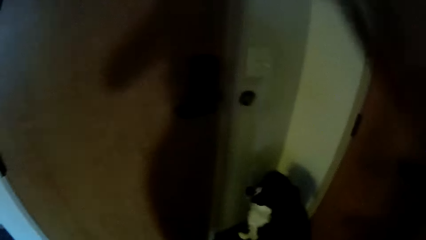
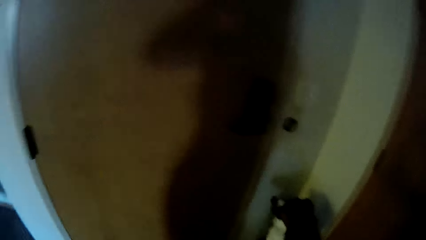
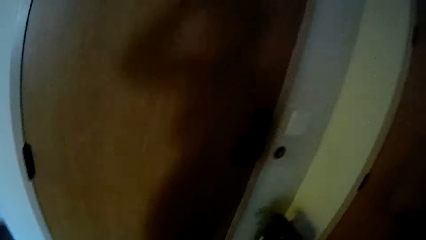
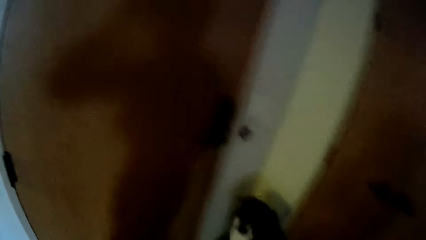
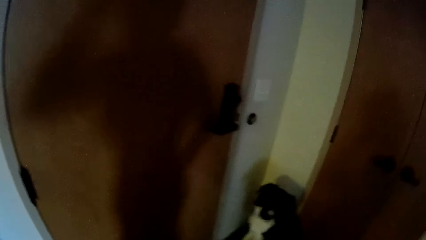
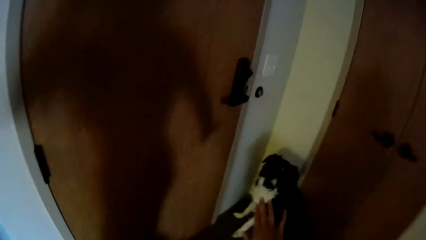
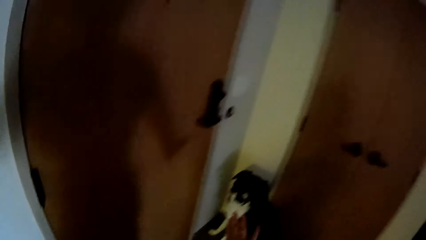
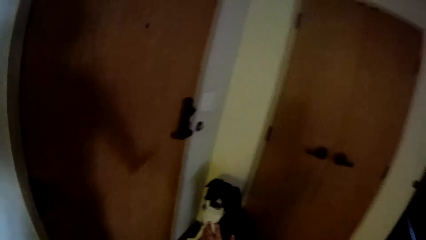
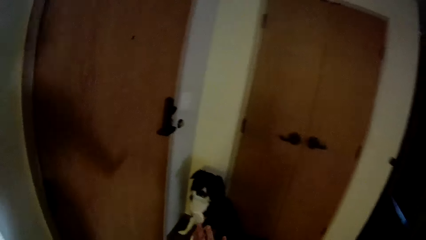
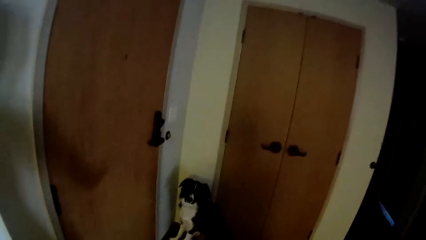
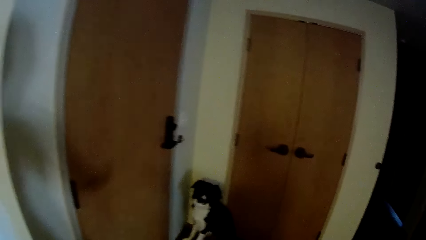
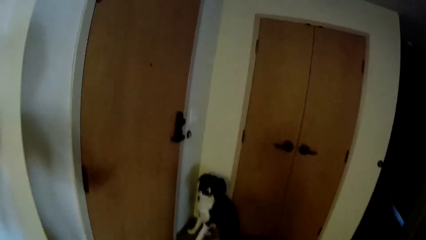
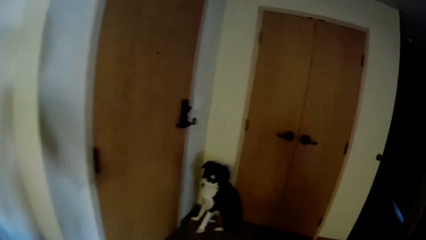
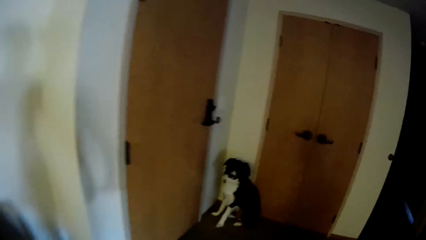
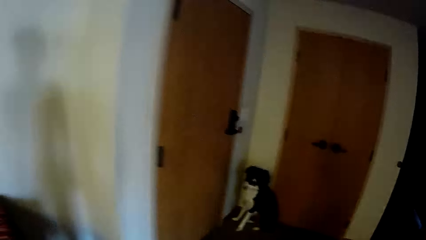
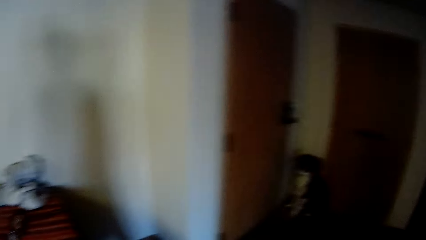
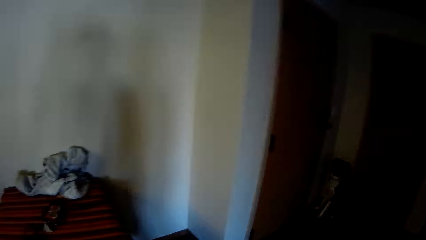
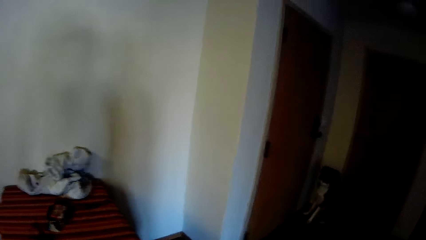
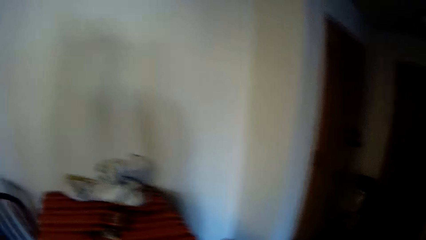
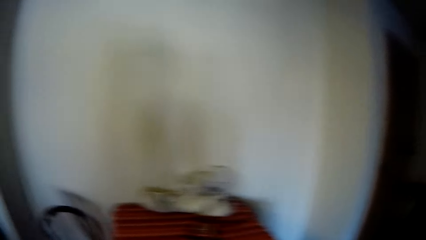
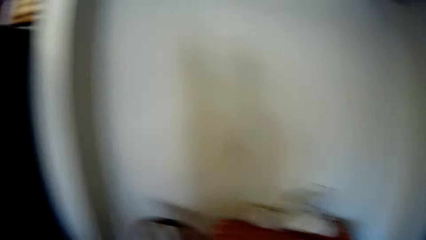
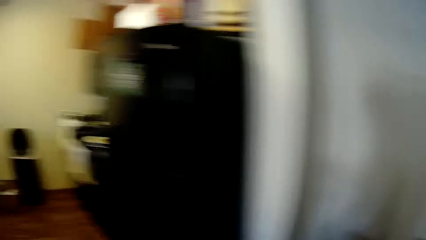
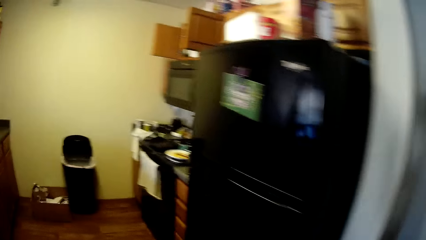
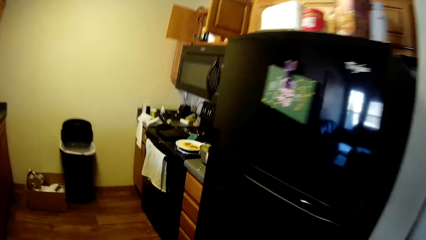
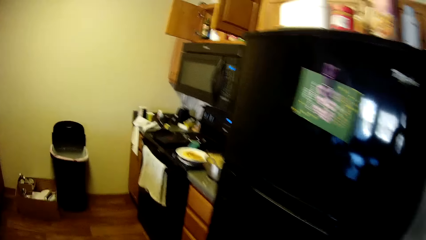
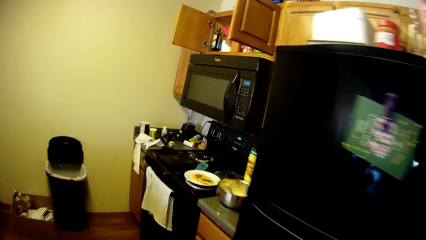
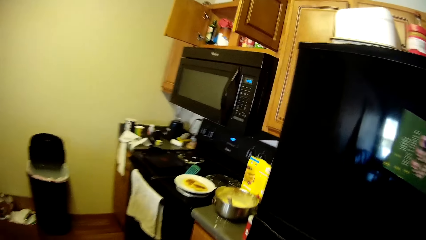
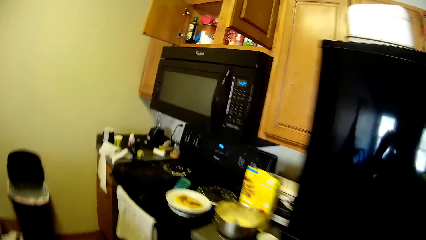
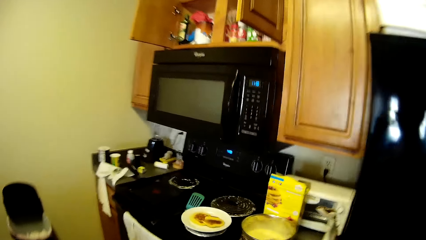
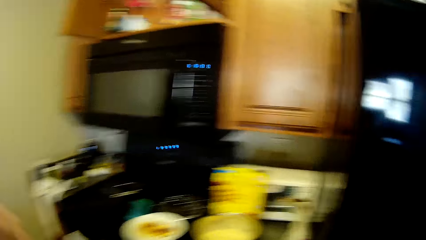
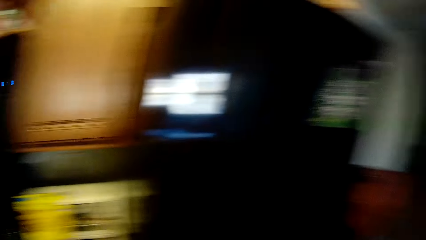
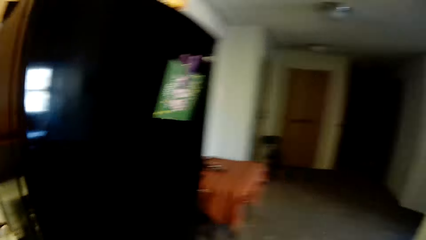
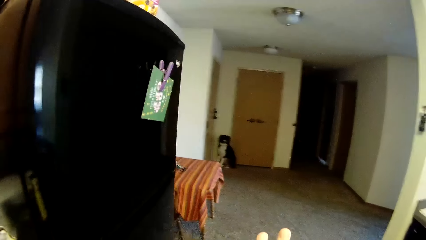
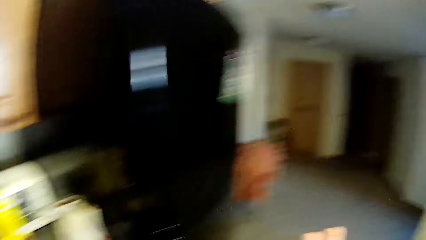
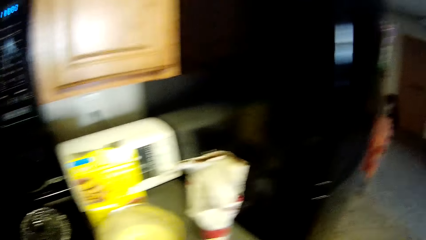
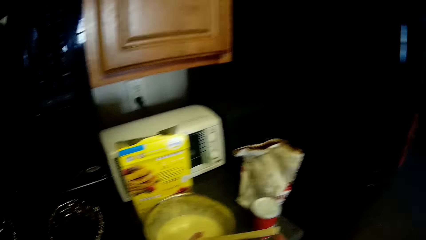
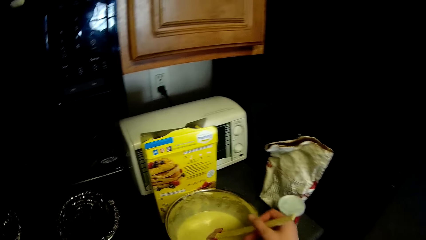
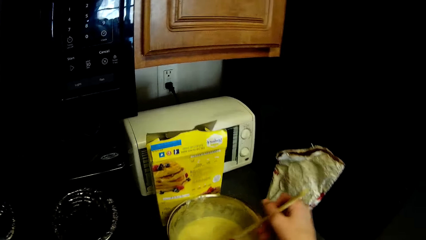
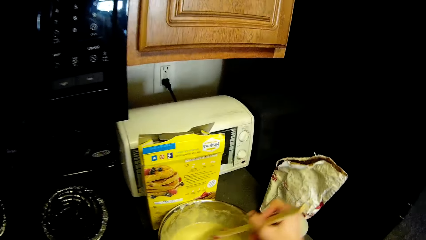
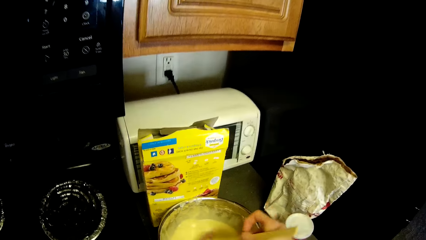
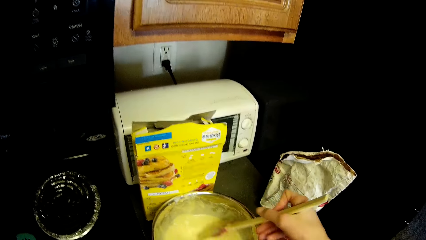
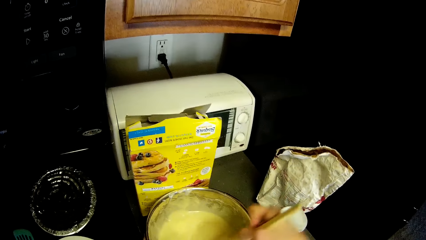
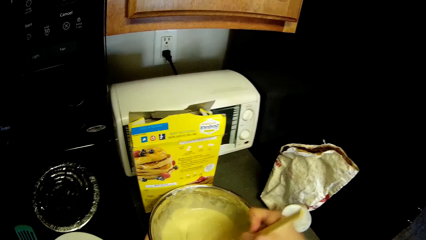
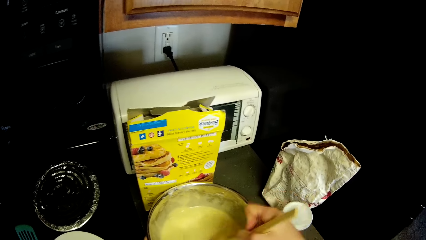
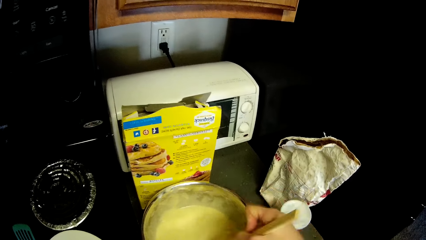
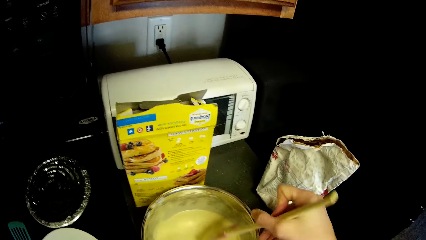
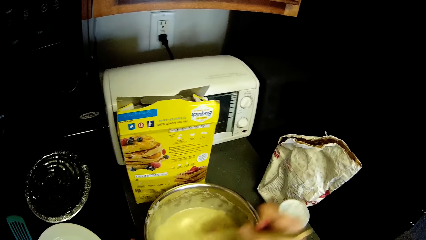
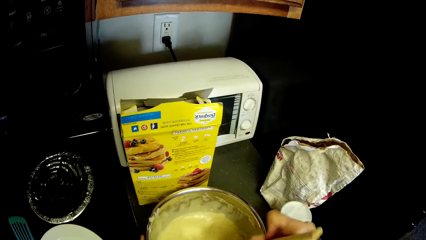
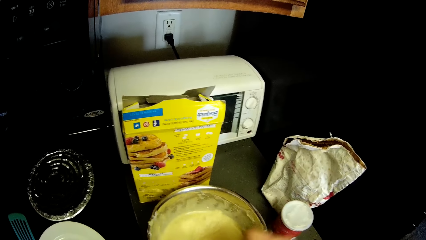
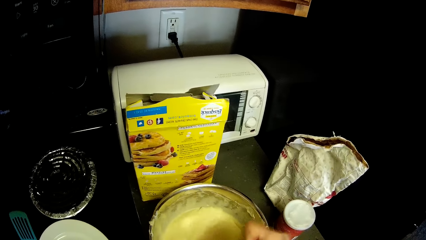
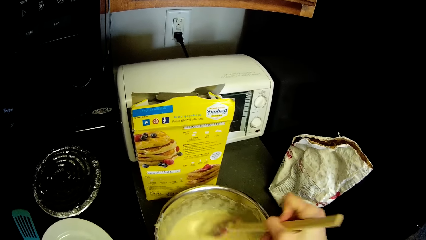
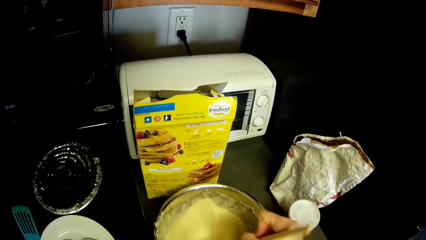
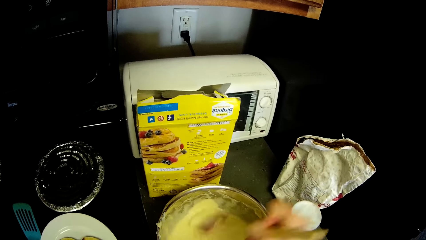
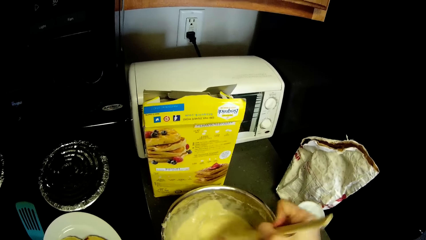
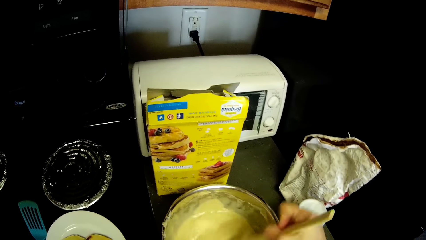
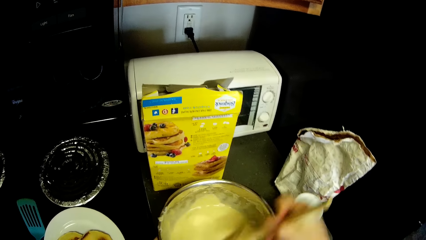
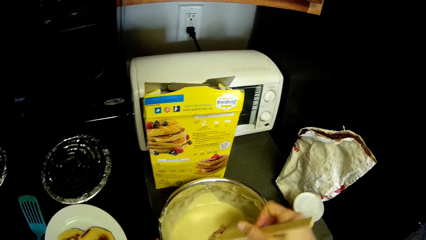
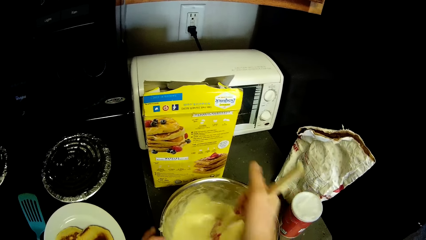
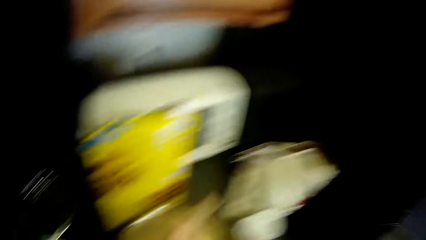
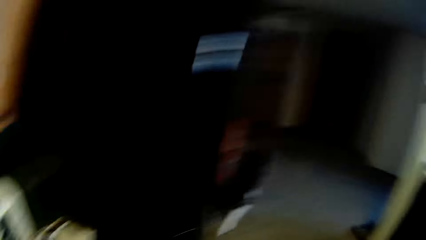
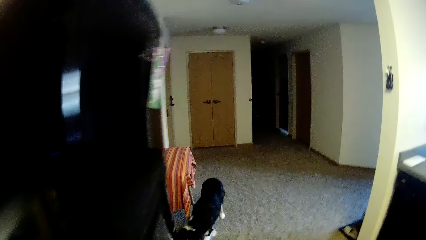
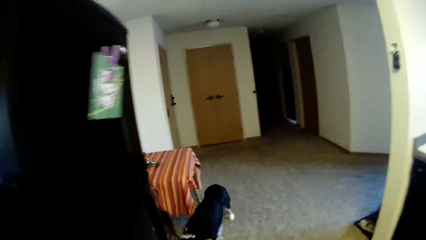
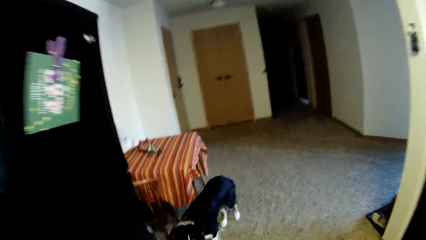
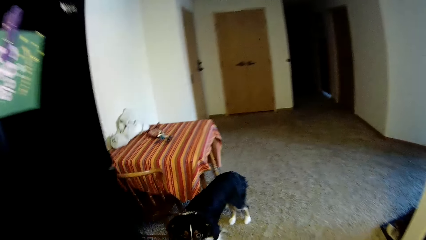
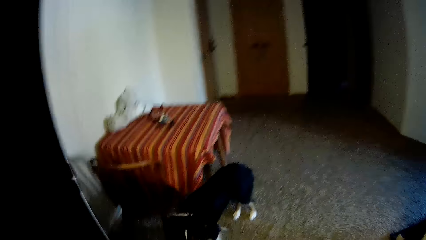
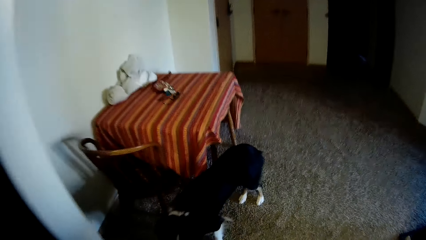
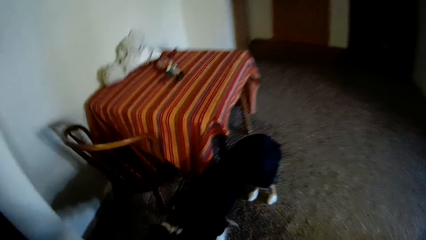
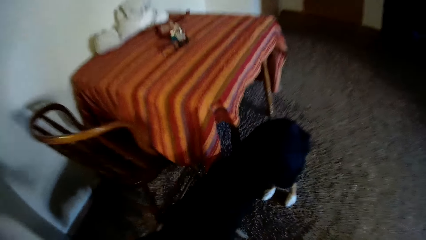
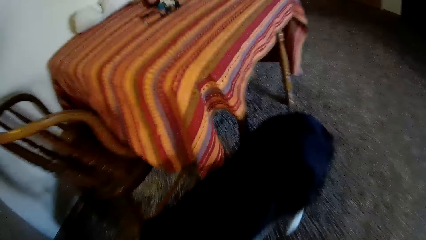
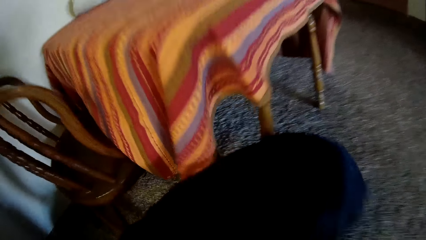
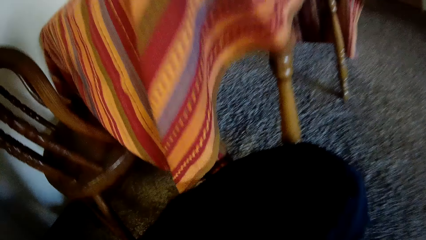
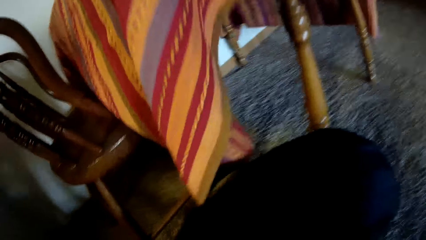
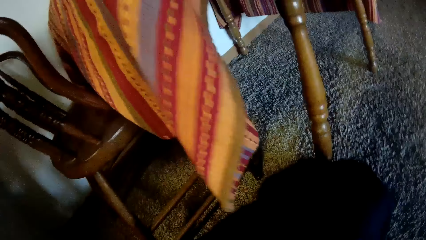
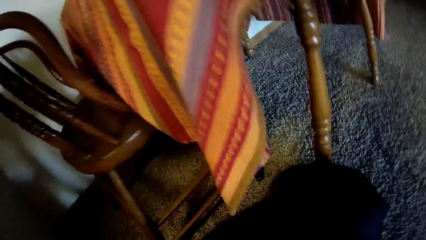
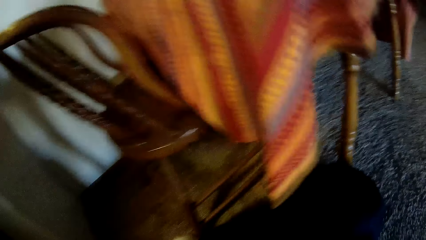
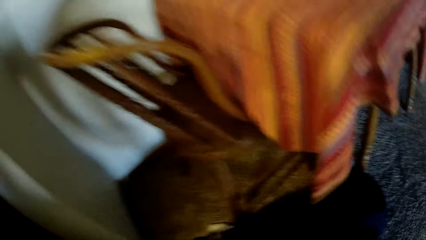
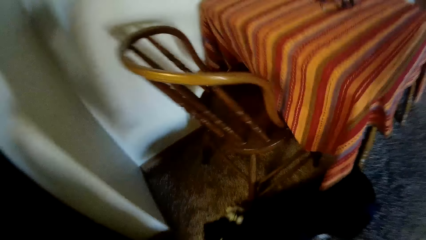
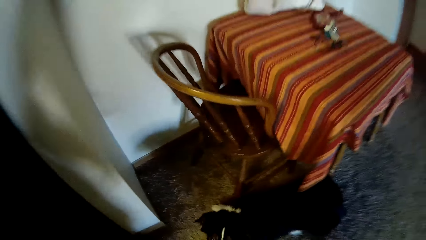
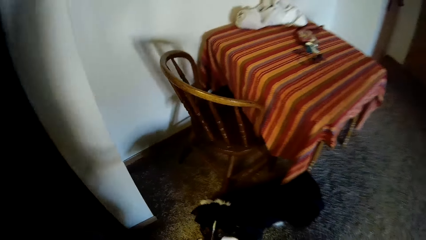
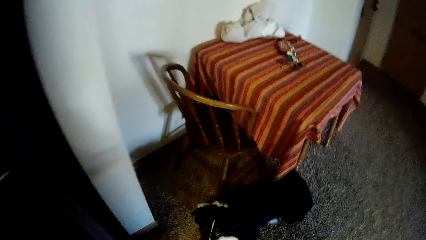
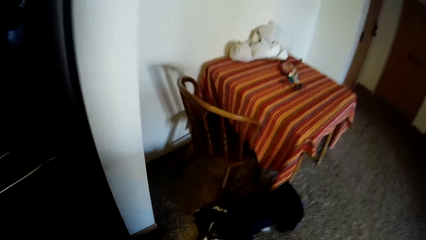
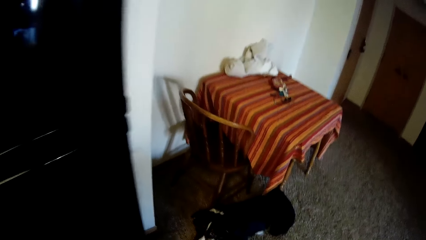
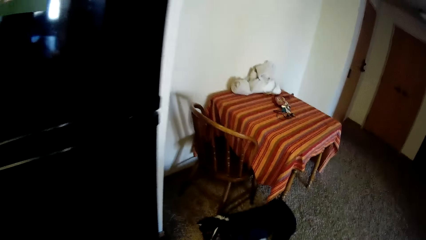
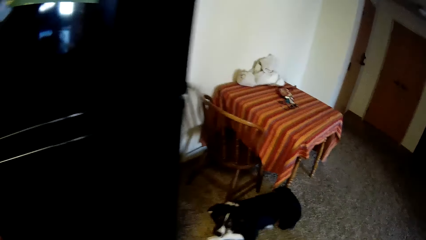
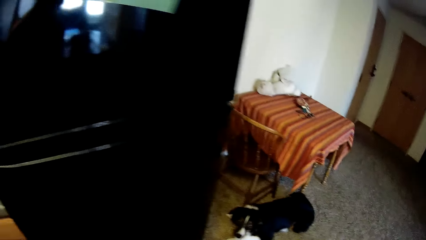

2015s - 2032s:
The camera wearer walks back towards the gas cooker. They look towards the dog. They resume mixing the pancake mix together with the ingredients in the stainless bowl. They walk towards the dog.
